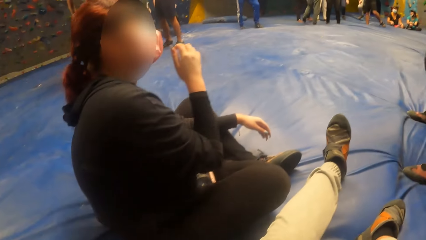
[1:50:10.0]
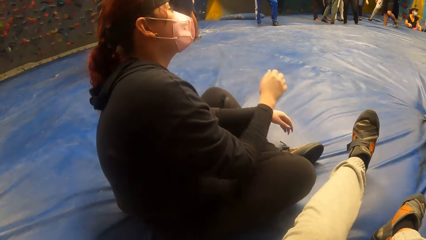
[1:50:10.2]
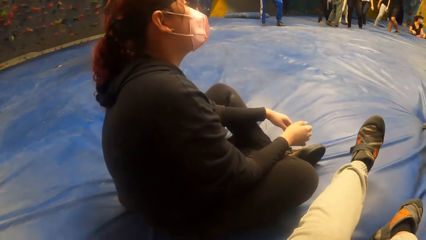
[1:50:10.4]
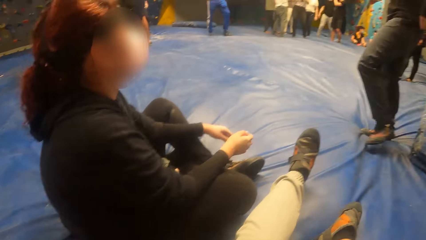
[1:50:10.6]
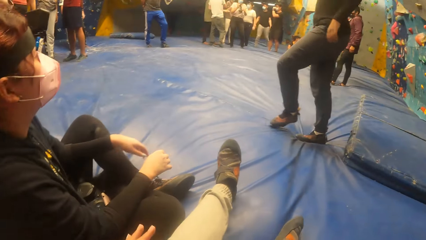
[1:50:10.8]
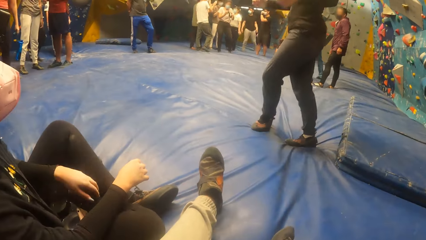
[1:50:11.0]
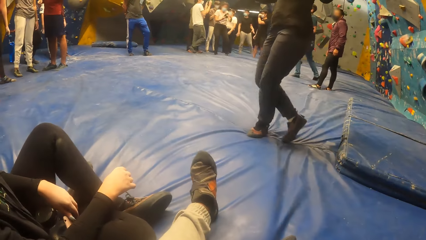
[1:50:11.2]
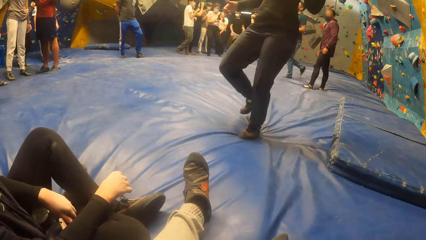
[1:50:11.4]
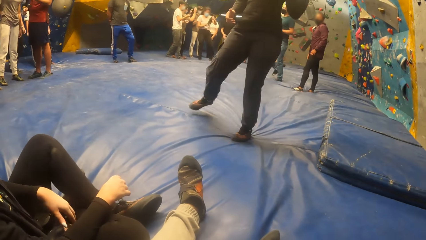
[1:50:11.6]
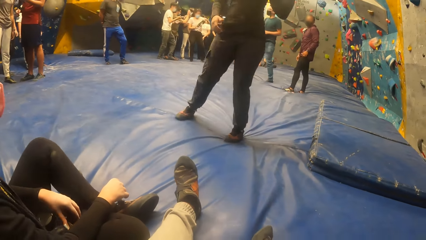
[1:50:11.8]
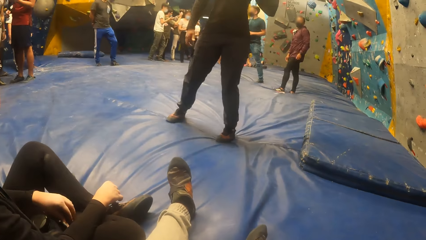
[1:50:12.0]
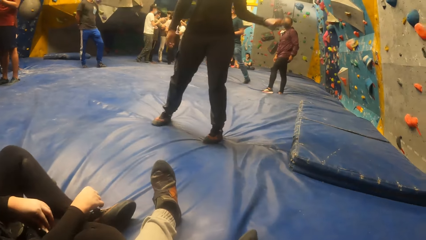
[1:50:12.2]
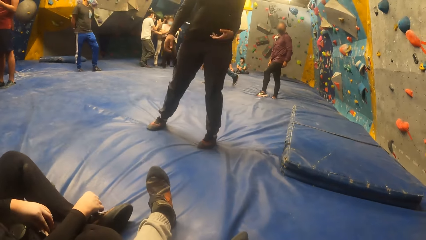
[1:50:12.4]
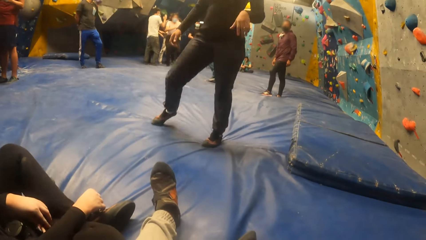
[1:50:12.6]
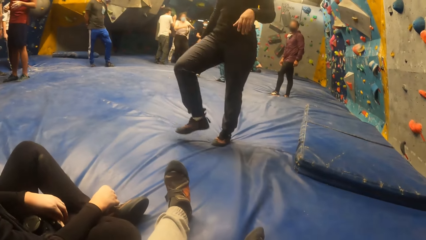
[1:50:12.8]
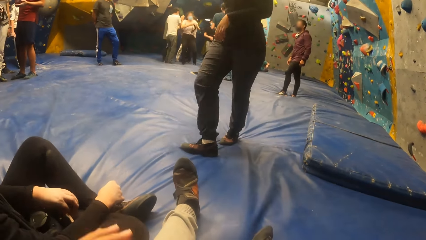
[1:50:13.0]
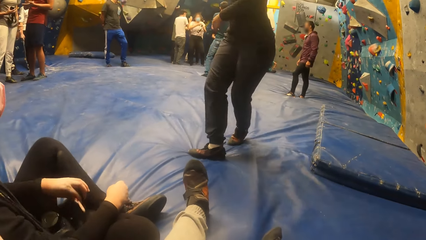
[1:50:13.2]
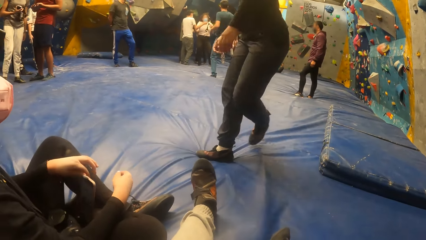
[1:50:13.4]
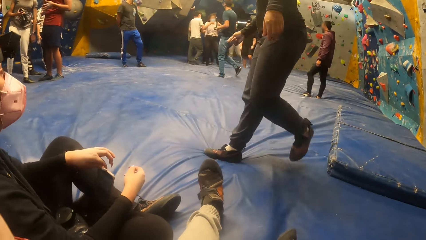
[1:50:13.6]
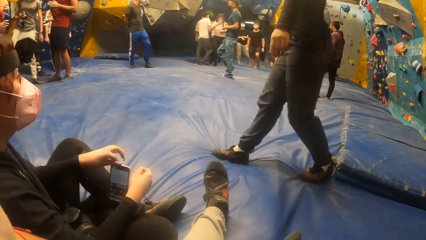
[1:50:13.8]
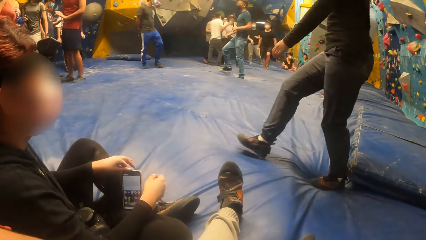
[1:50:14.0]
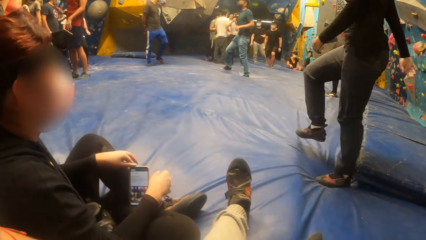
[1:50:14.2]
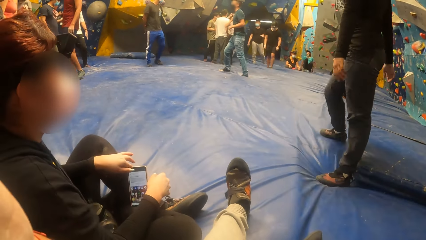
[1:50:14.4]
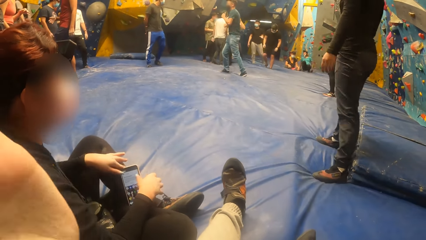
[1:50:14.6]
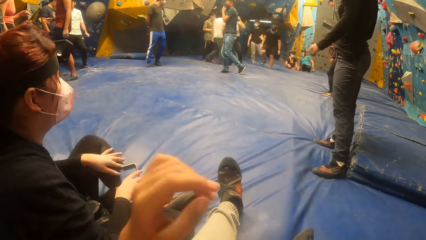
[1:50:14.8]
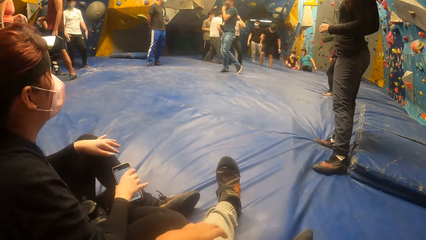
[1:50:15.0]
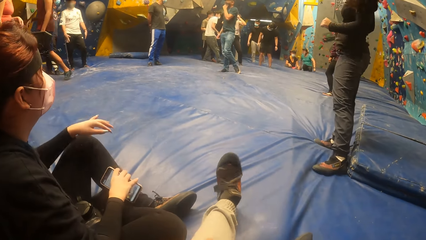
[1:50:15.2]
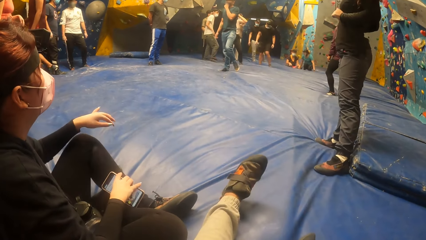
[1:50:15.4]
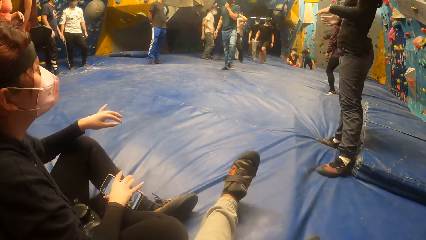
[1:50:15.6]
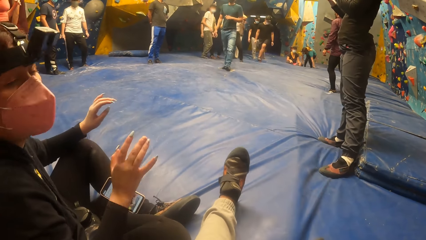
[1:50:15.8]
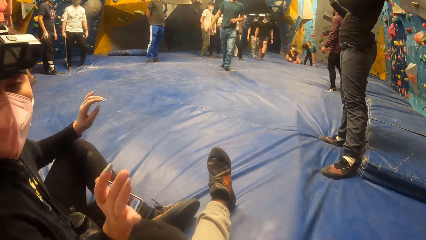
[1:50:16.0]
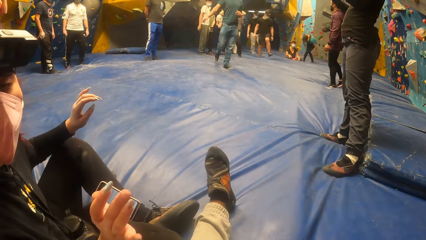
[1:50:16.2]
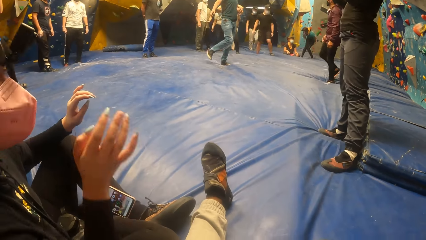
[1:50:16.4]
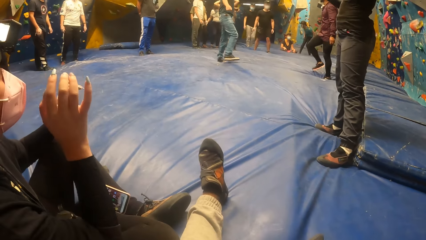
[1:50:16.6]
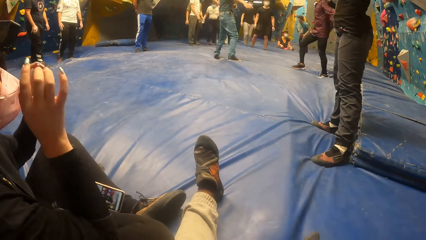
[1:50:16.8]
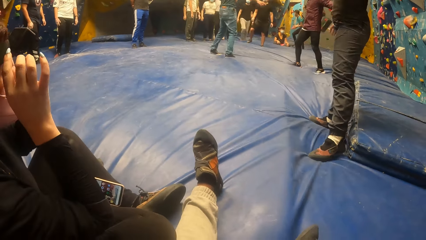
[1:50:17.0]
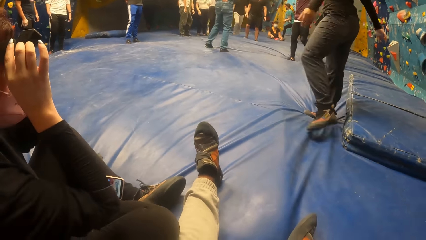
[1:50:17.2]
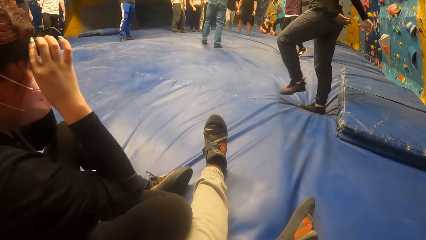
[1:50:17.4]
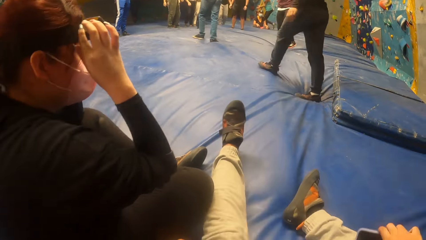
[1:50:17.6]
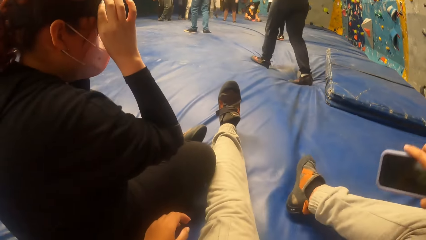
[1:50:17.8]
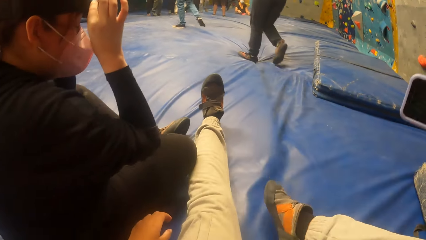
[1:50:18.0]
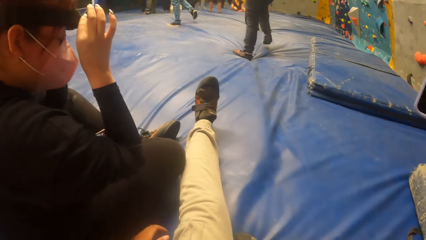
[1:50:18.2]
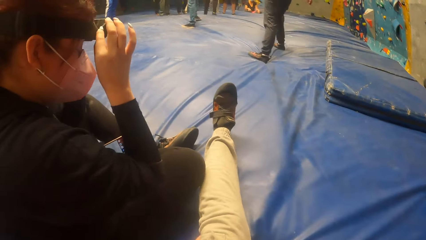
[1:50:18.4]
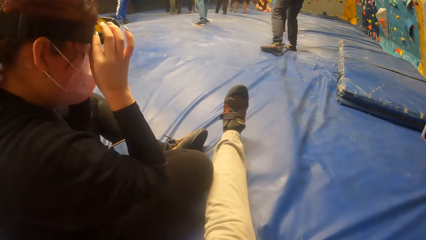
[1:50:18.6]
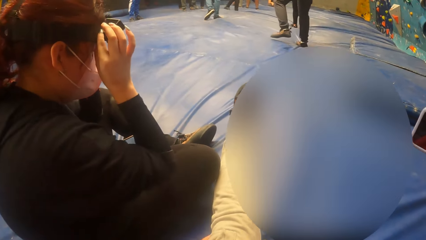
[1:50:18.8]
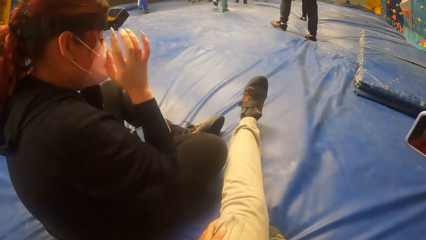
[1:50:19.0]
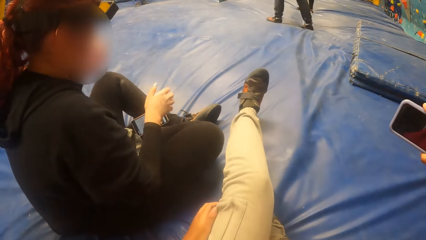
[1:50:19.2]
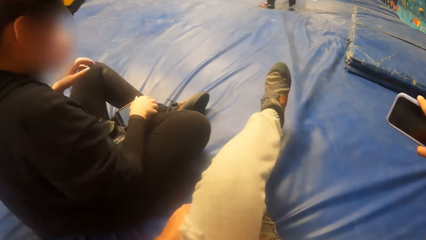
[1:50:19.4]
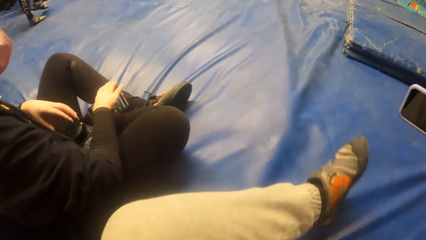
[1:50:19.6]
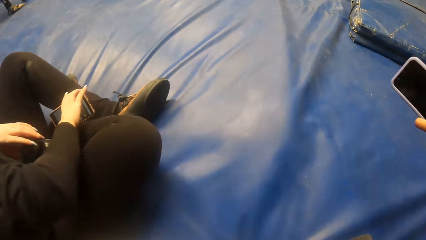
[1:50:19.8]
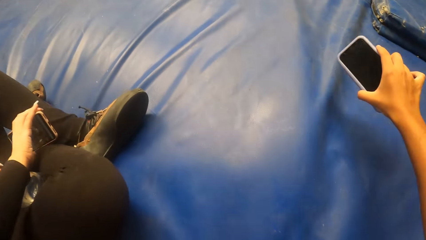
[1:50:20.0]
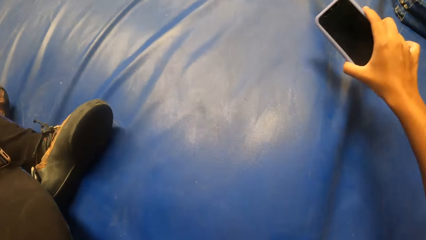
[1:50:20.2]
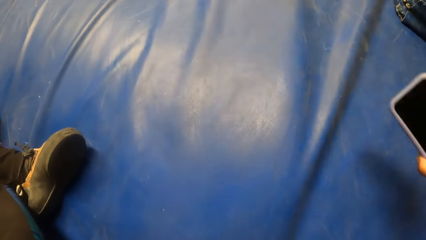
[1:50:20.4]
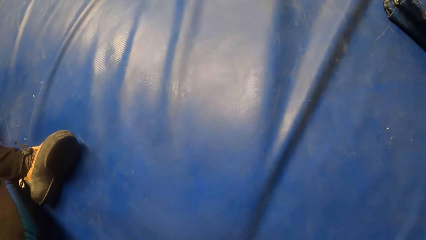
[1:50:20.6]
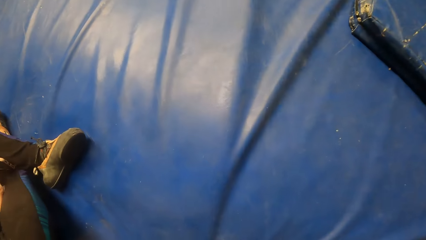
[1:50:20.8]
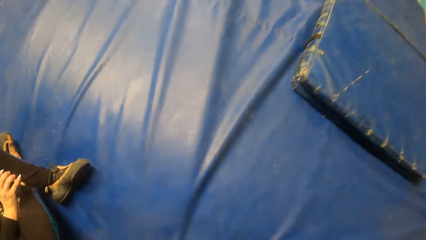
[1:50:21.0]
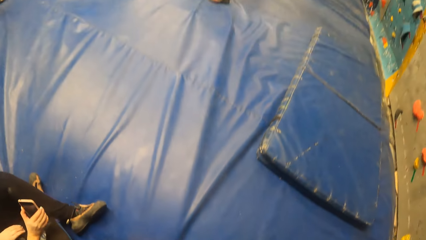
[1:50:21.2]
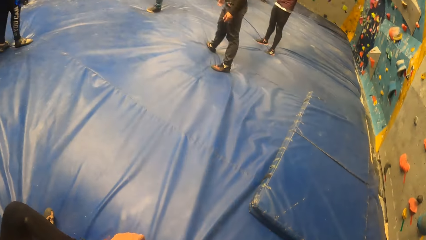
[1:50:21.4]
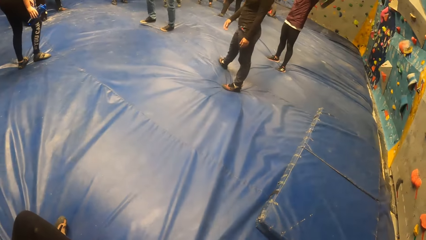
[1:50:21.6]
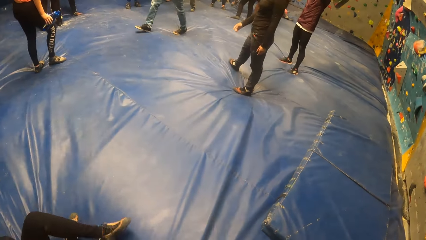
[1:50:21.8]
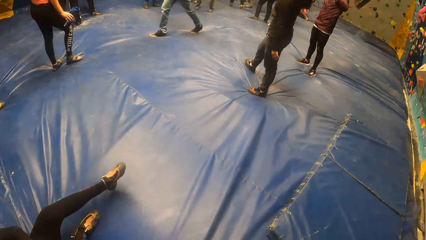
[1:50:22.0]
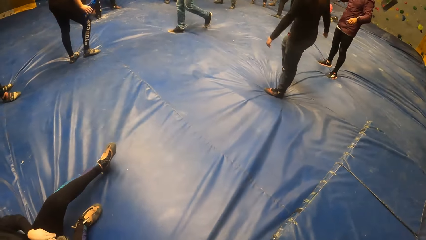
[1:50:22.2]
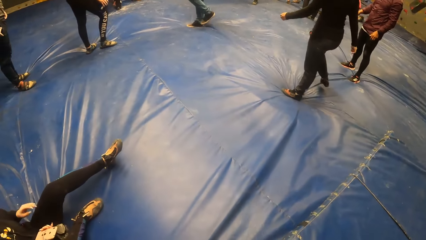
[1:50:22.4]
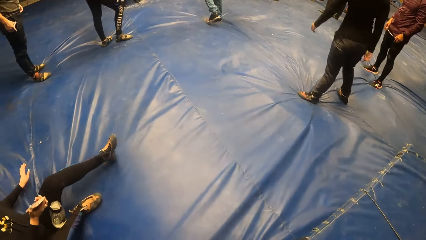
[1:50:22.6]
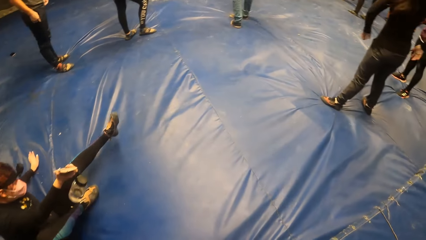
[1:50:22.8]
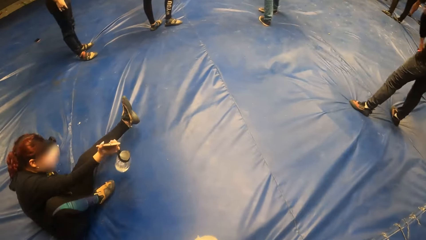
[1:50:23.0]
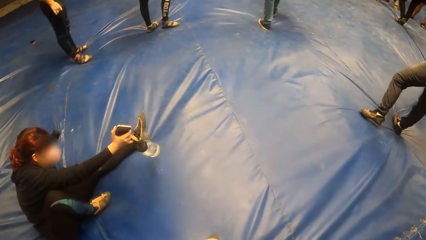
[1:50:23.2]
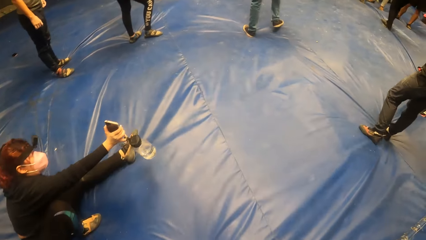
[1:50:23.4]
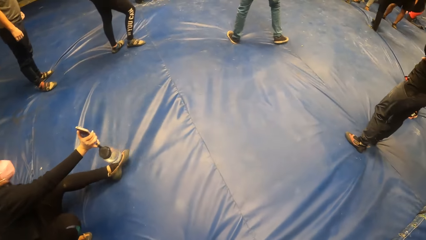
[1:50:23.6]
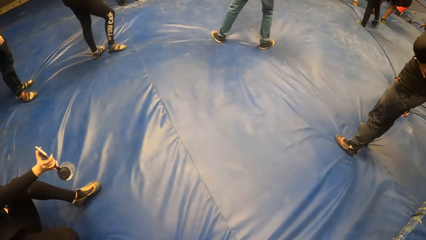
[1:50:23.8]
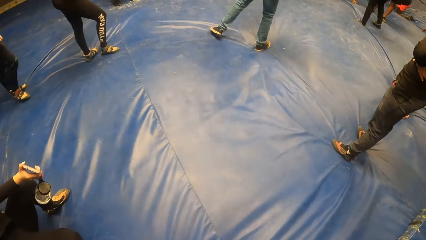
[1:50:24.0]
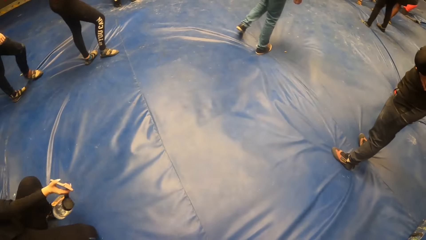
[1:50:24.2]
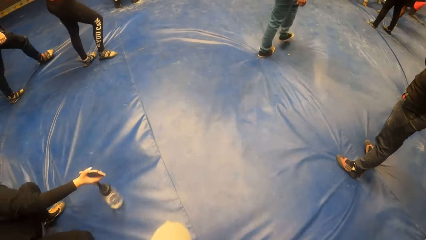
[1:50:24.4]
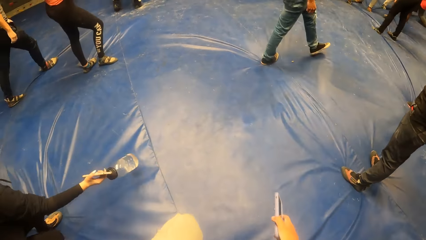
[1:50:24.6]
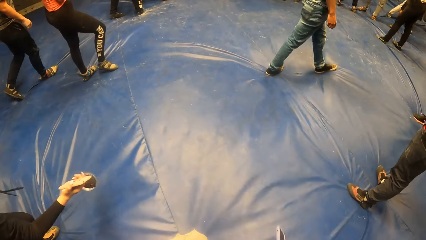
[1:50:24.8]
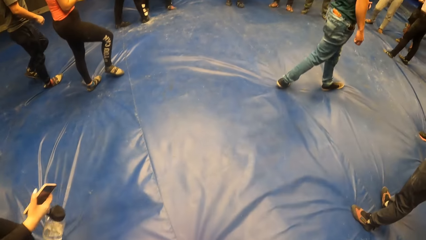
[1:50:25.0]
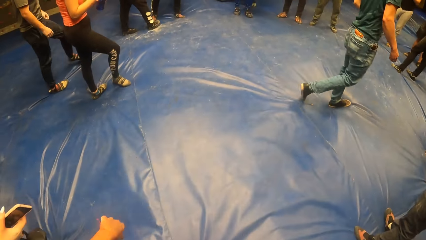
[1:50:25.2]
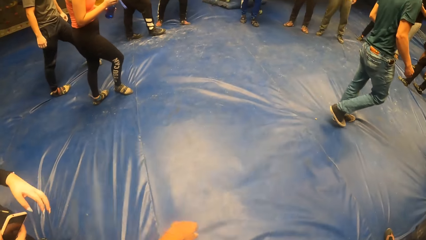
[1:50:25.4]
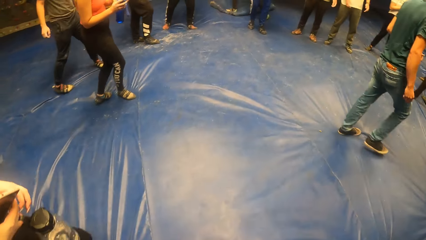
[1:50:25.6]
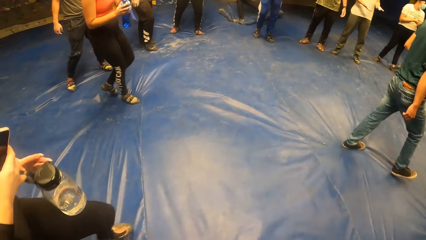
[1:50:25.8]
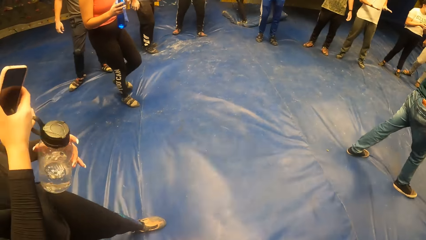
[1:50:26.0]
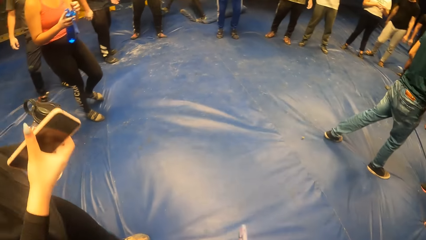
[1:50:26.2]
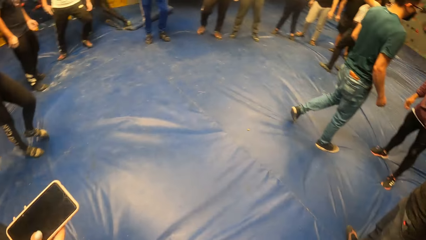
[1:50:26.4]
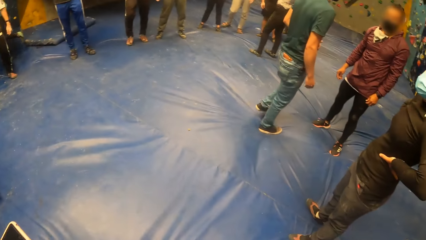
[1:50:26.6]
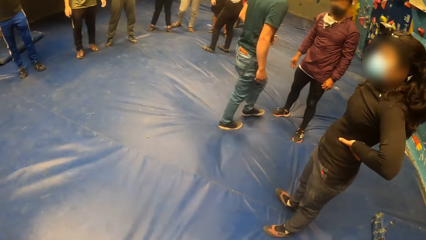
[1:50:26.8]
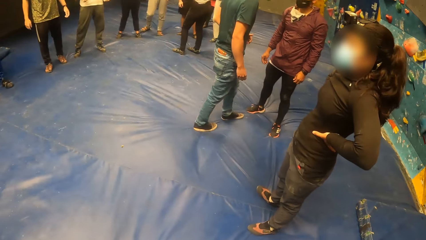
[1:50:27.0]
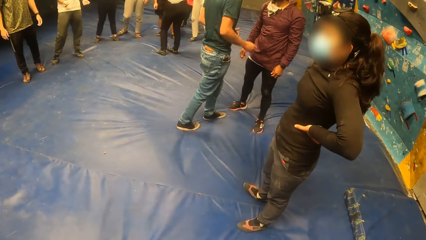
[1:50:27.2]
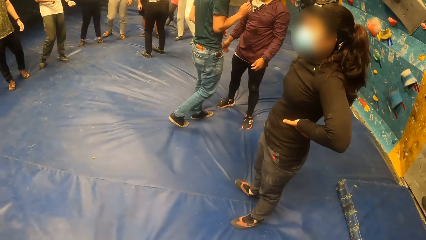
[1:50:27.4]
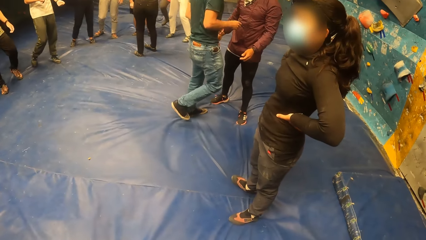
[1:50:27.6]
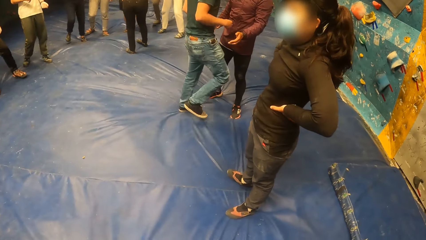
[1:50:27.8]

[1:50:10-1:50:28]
The woman holds the phone with her left hand. The woman passes the phone from her left hand to her right hand. The woman takes both hands to her glasses. The camera wearer picks up the phone and rises up. The woman picks up the phone with her right hand. The camera wearer moves around. The woman transfers the water bottle from her right hand to her left hand.
